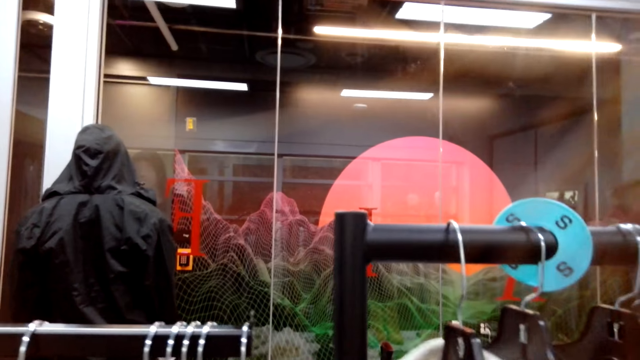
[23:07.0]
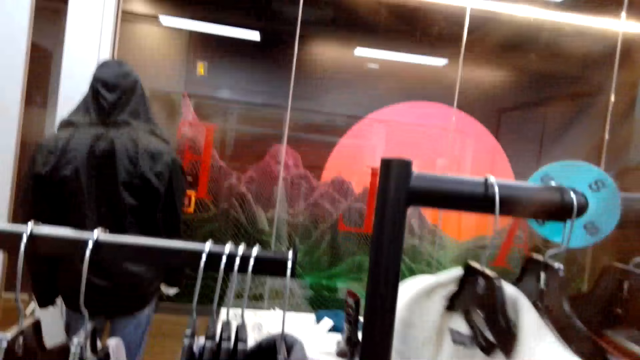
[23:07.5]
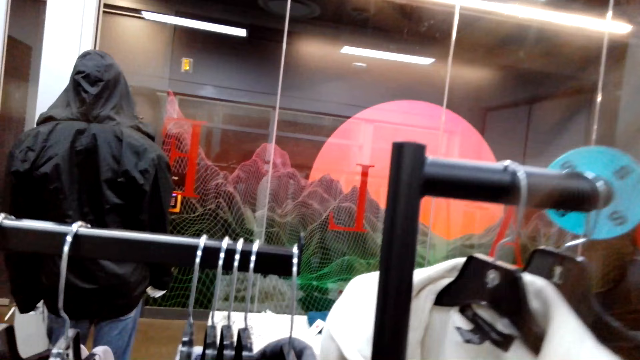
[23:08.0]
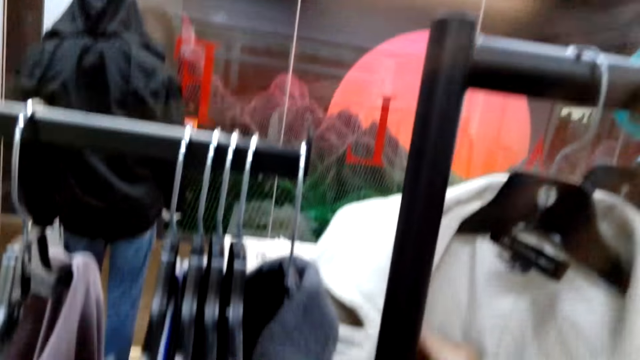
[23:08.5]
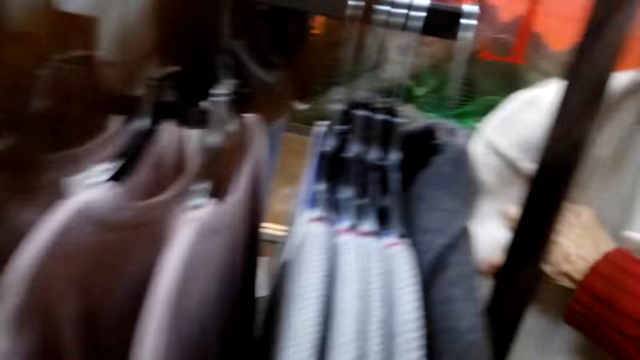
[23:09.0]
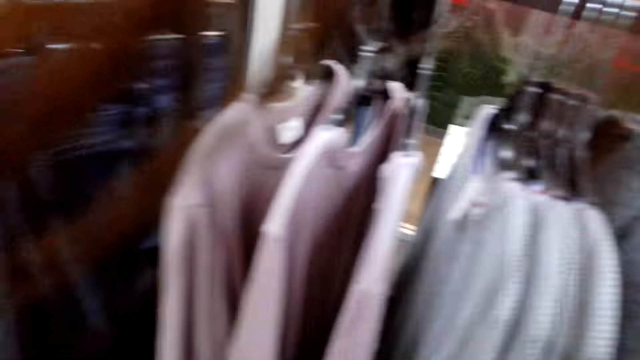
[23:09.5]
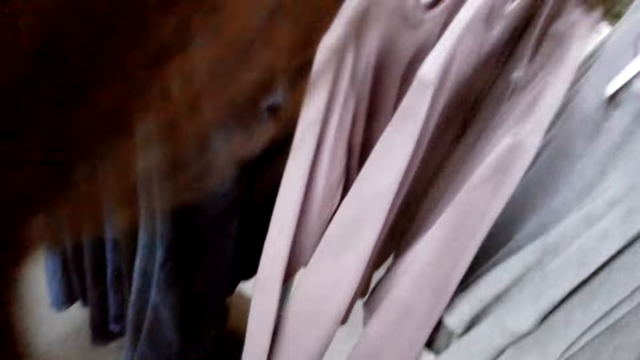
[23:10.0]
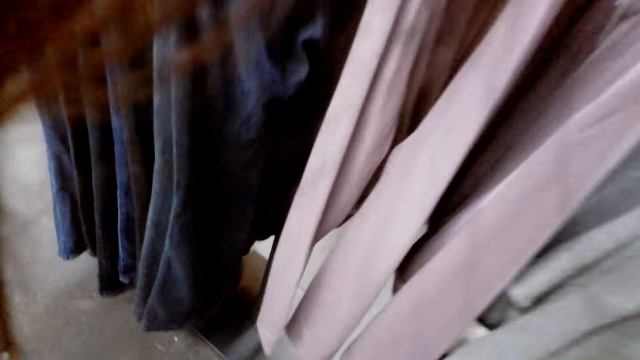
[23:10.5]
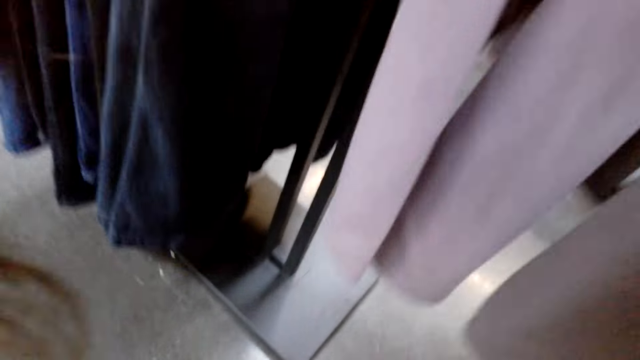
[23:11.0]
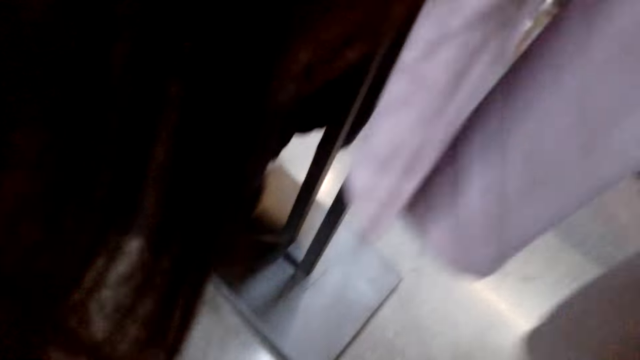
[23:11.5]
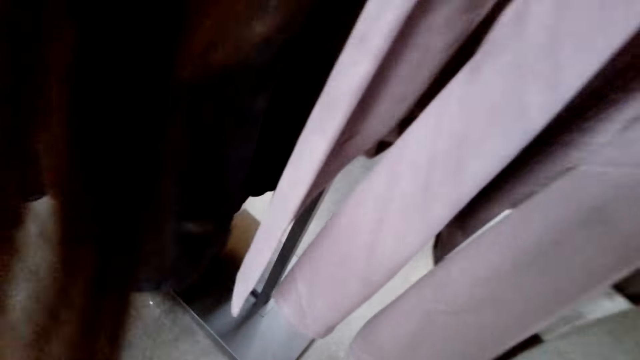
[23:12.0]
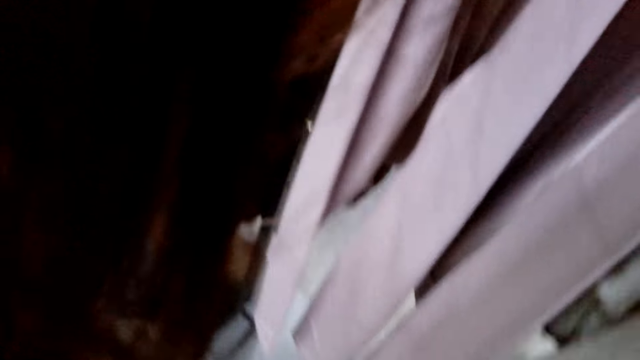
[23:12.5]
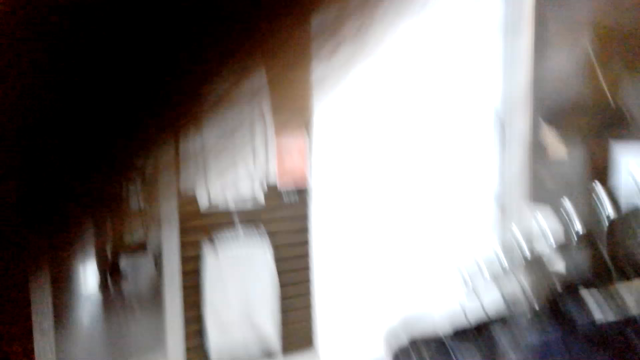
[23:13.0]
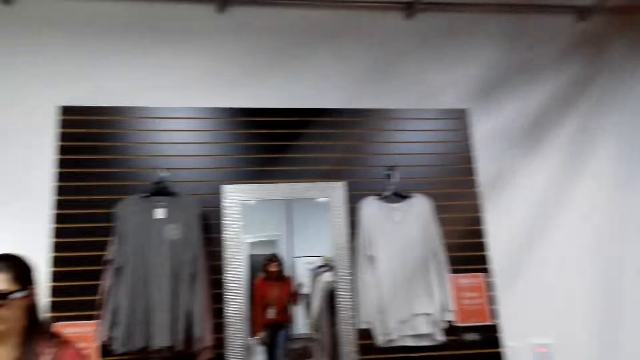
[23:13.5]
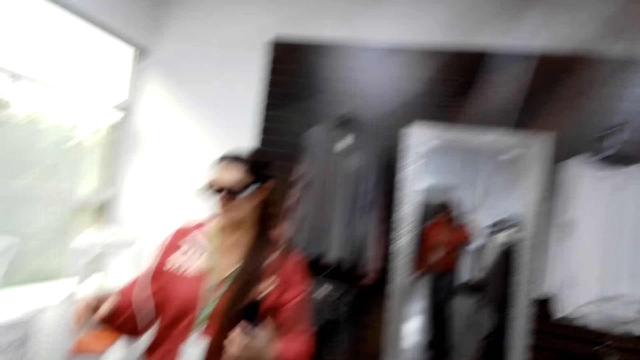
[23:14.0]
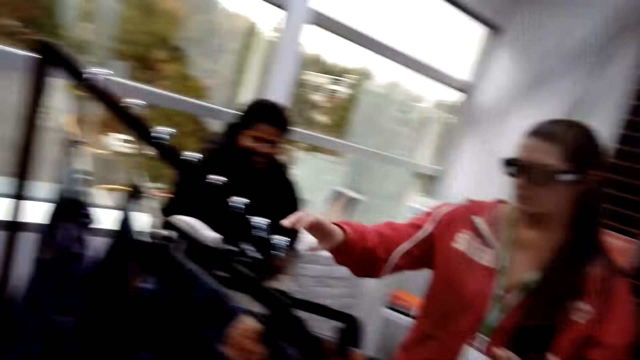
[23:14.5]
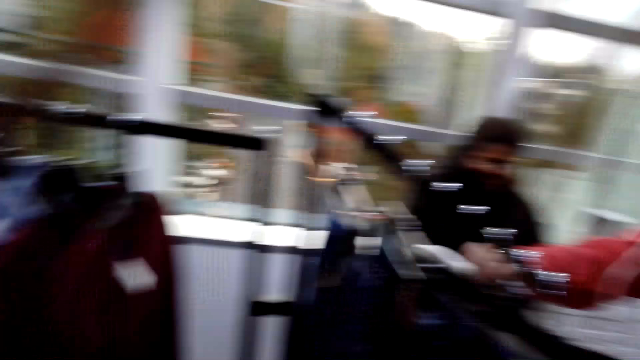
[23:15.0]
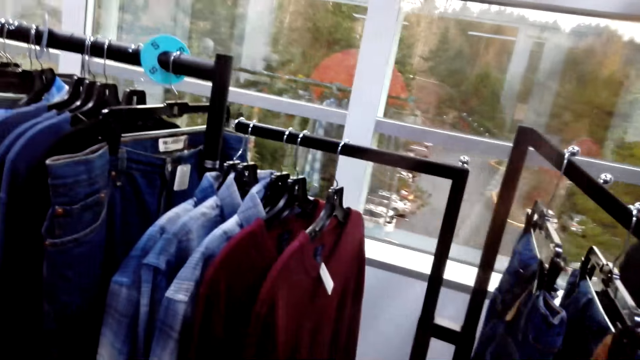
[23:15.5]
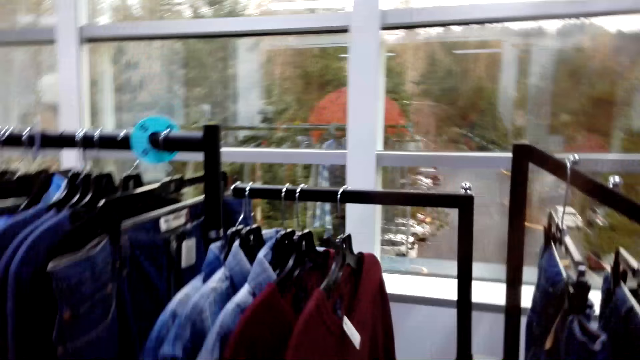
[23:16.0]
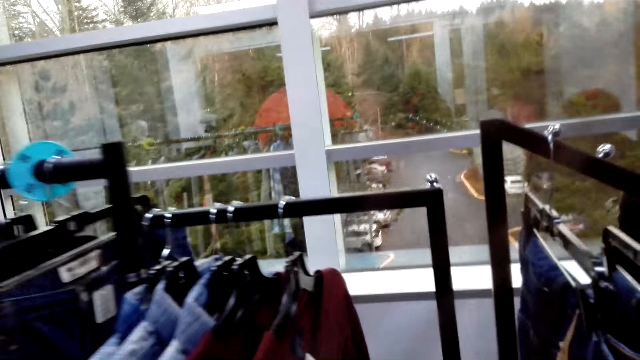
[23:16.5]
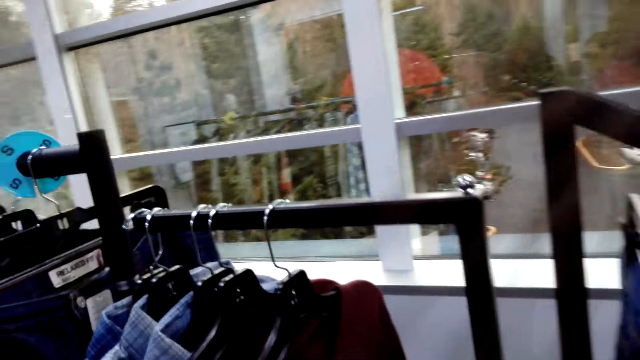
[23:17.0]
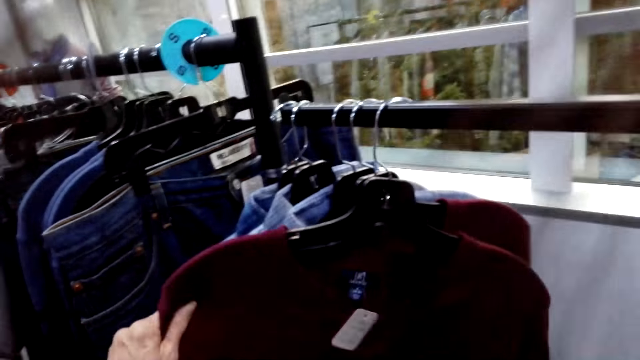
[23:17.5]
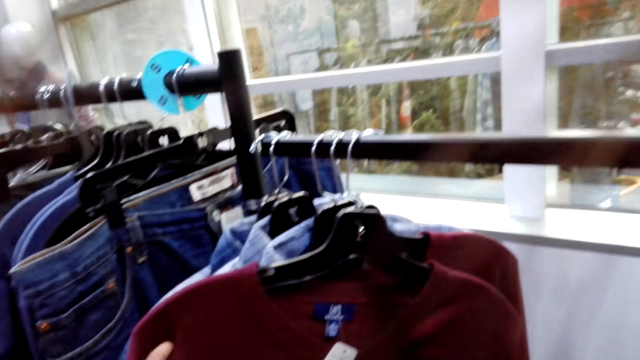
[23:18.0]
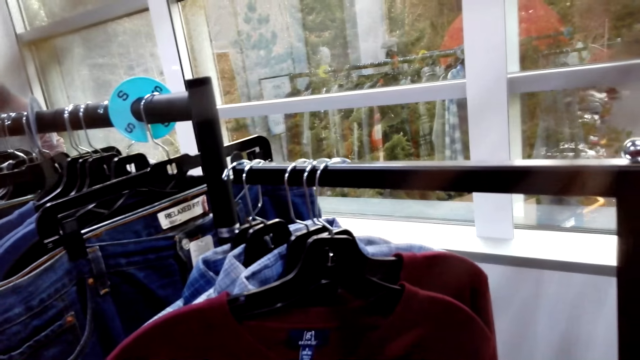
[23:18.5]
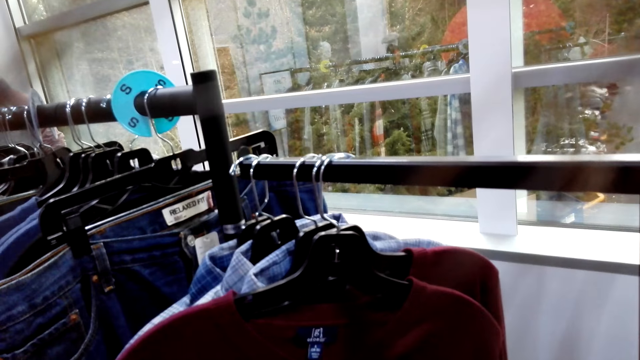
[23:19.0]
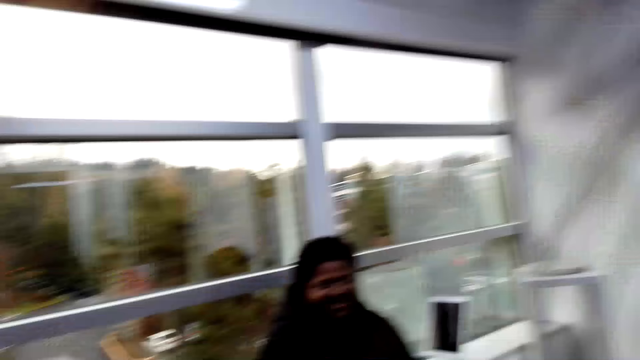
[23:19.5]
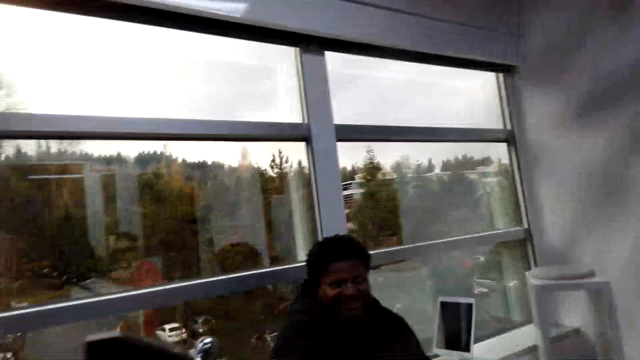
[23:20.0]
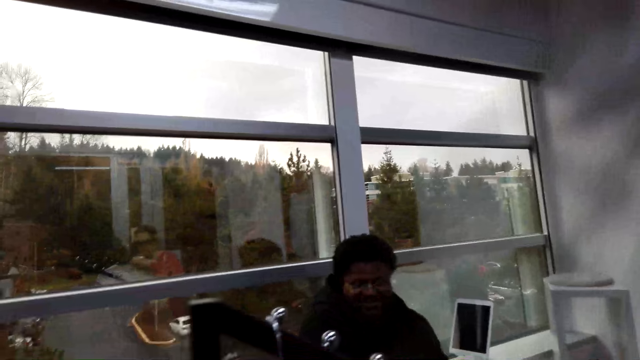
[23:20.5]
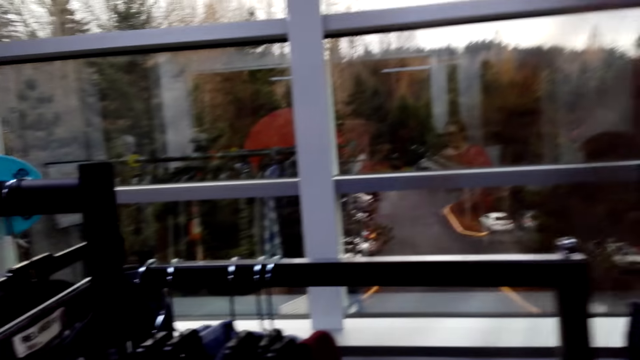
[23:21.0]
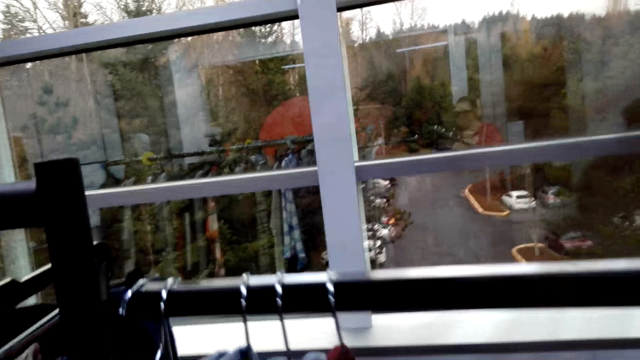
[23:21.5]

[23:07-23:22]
The camera wearer hangs the top on the hanger. A woman selects the blouse from the hanger. The woman discusses something with a man. The camera wearer looks around the room. They select the tops on the hangers.

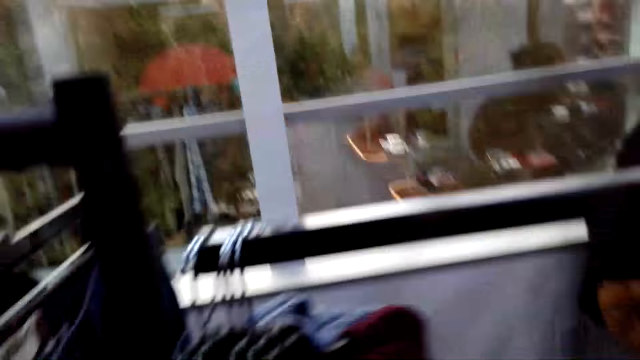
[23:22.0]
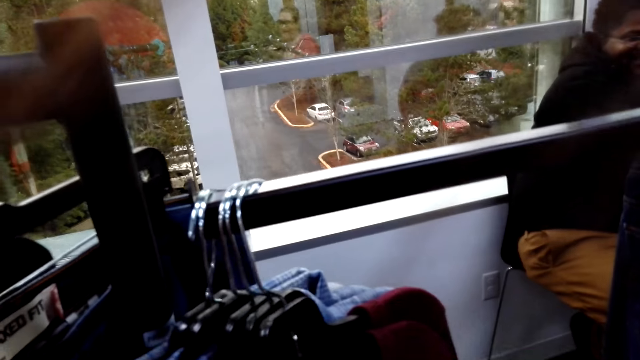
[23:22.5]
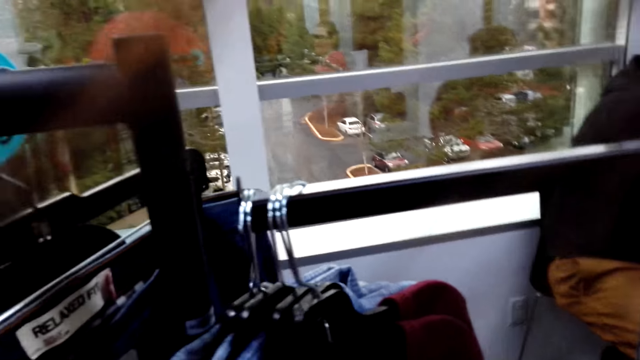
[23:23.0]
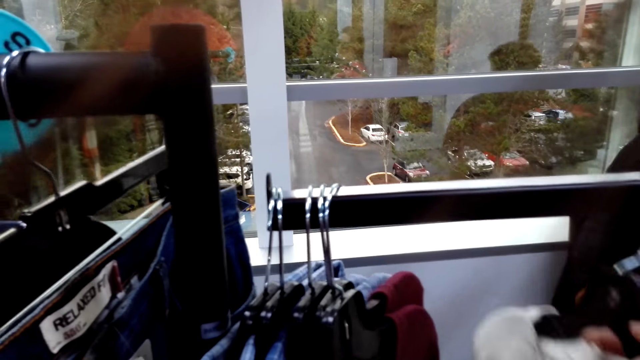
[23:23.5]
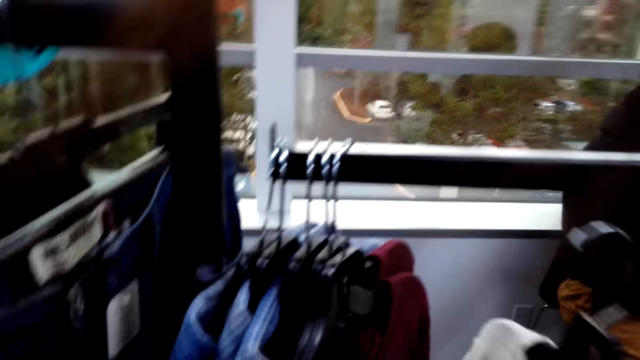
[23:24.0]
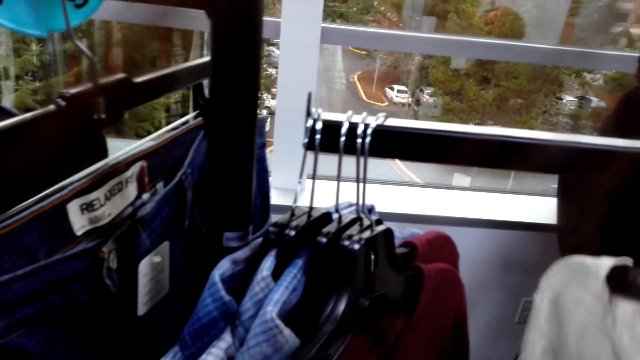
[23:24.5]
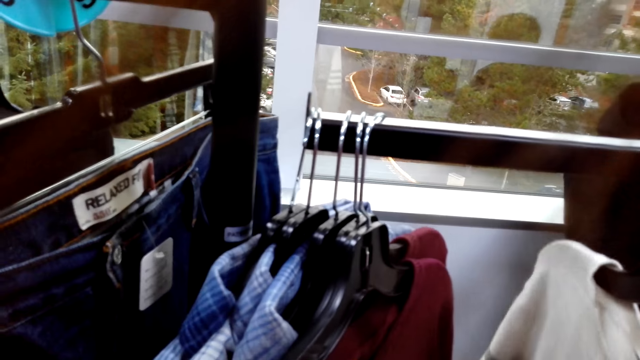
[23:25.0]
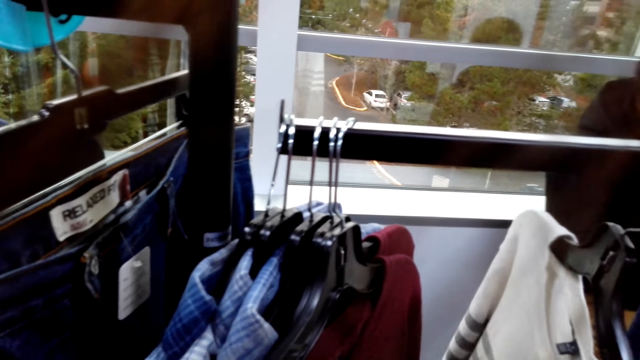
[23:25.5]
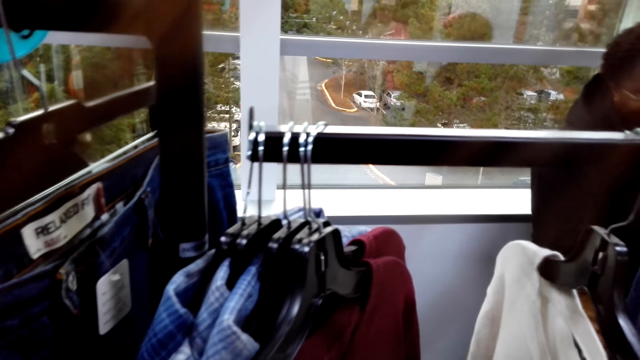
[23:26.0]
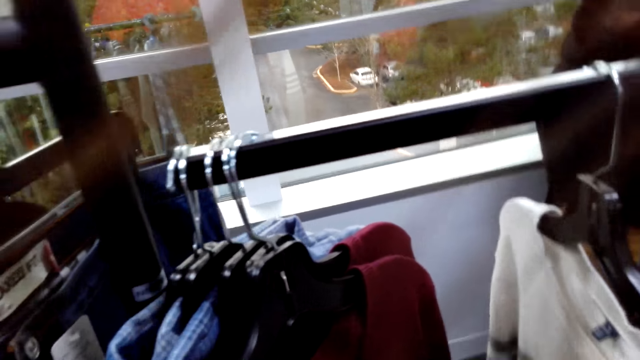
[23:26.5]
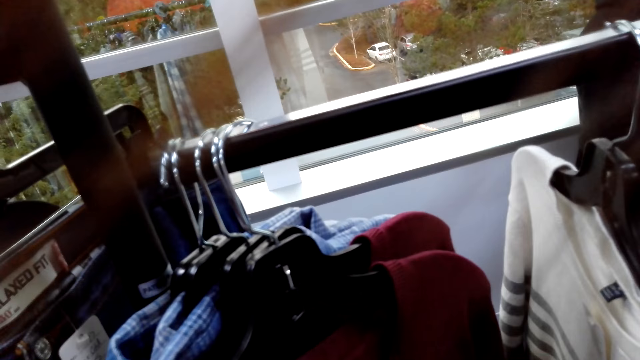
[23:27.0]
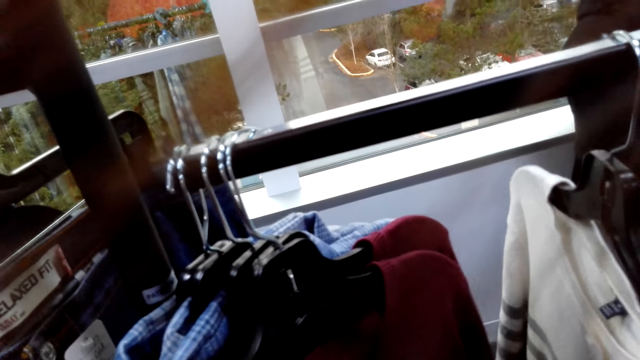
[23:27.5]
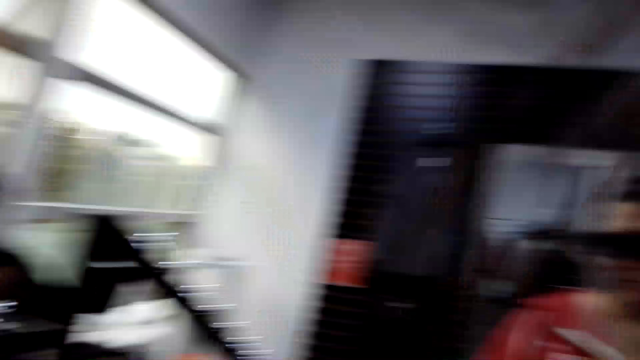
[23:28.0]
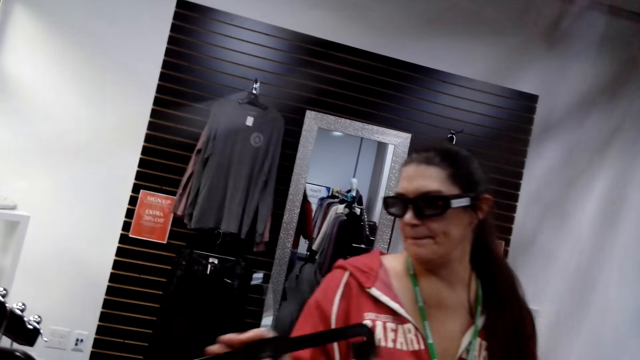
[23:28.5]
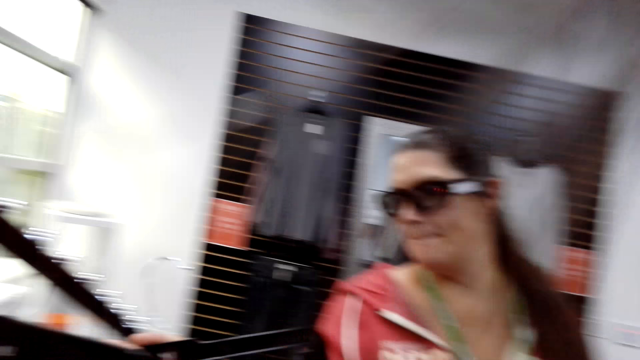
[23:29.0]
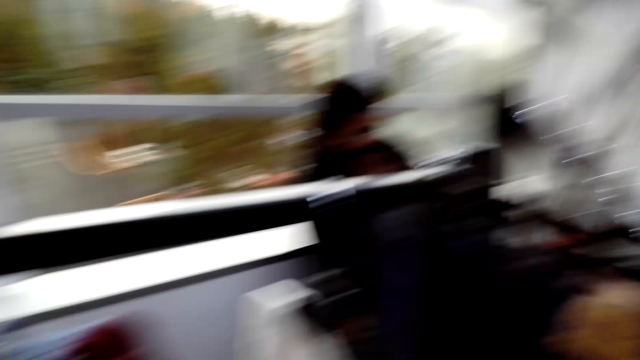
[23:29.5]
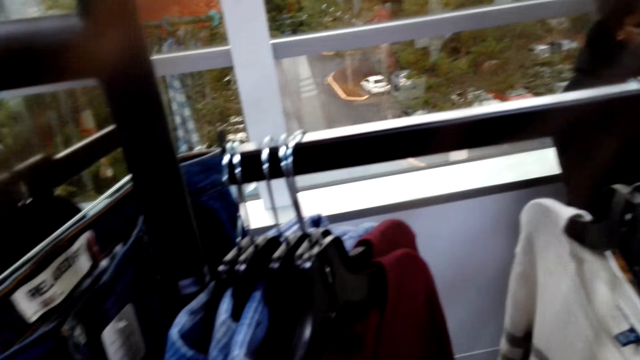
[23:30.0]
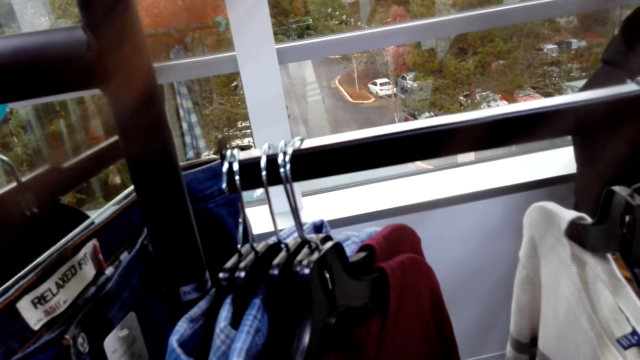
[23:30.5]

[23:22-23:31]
A woman picks the blouse from the hanger. The woman returns the blouse to the hanger. A man hangs the cloth on the hanger.
